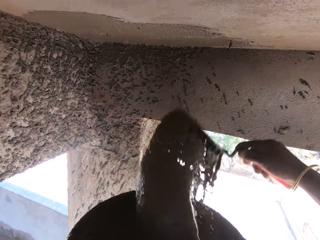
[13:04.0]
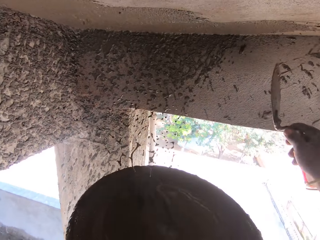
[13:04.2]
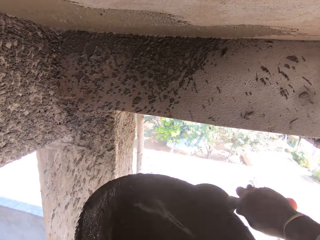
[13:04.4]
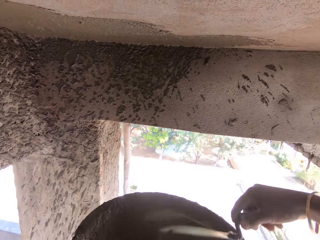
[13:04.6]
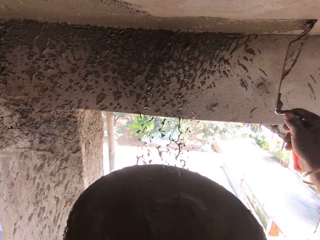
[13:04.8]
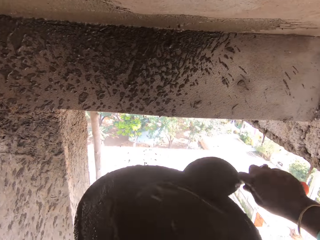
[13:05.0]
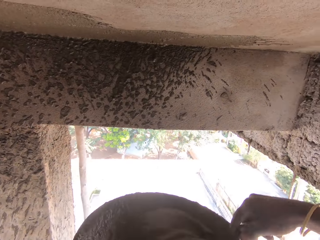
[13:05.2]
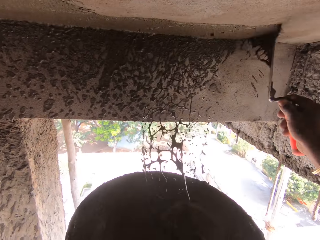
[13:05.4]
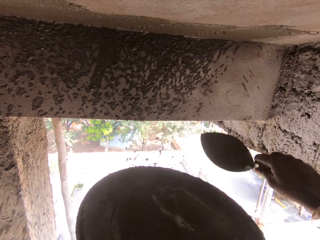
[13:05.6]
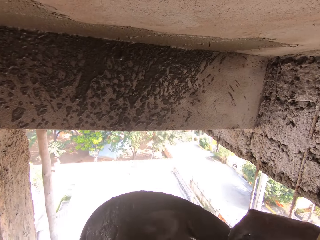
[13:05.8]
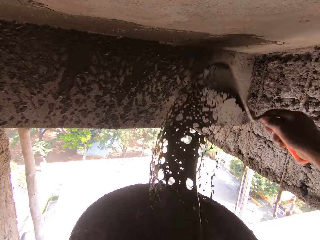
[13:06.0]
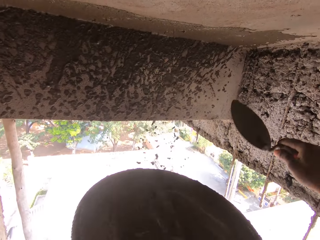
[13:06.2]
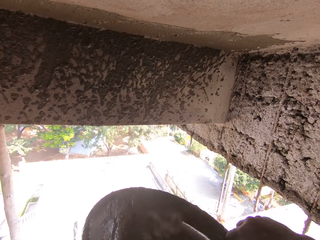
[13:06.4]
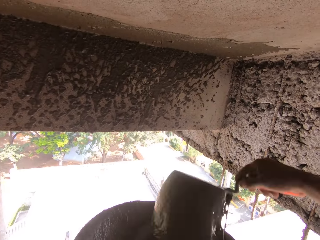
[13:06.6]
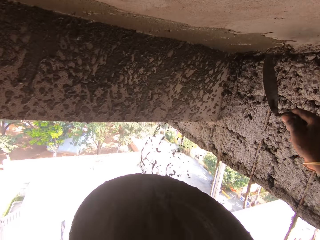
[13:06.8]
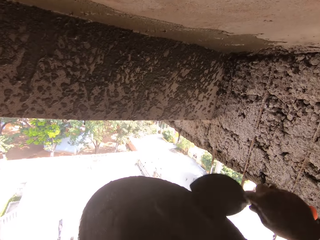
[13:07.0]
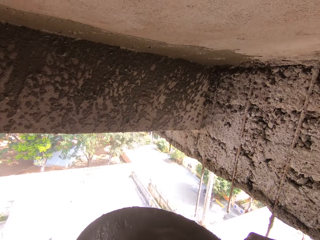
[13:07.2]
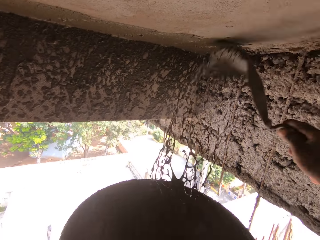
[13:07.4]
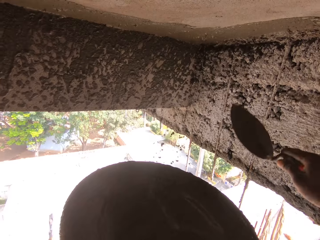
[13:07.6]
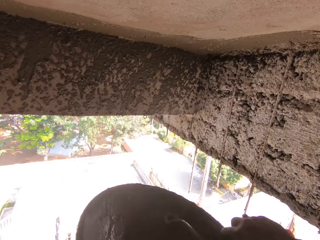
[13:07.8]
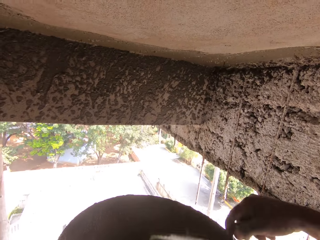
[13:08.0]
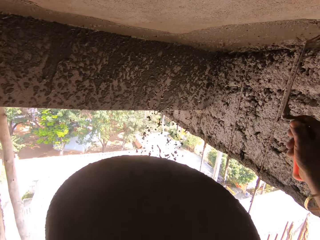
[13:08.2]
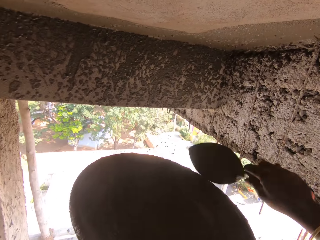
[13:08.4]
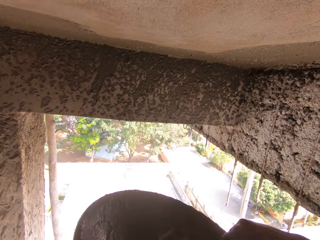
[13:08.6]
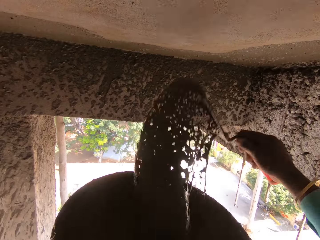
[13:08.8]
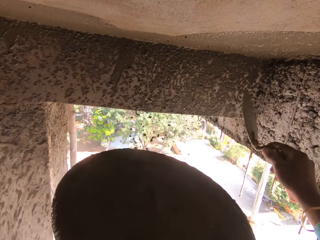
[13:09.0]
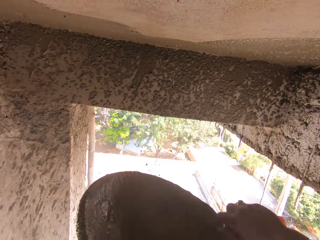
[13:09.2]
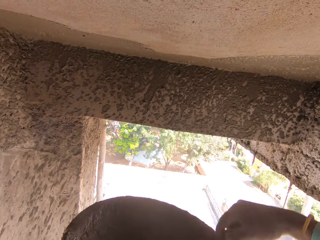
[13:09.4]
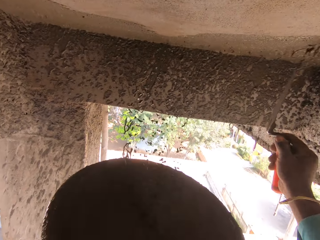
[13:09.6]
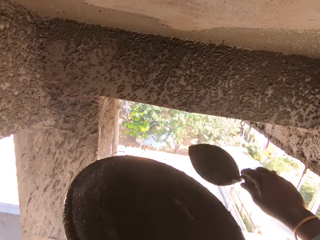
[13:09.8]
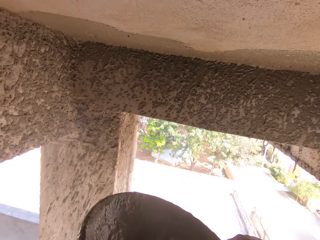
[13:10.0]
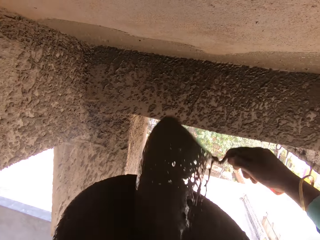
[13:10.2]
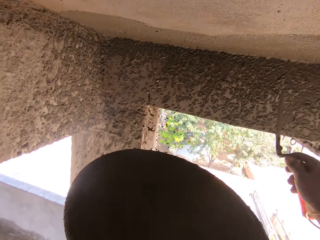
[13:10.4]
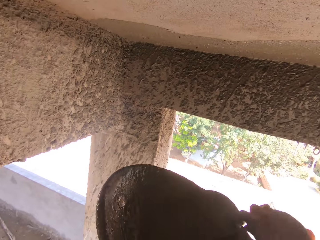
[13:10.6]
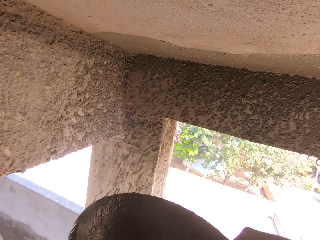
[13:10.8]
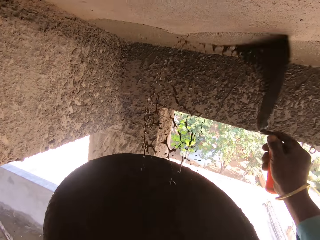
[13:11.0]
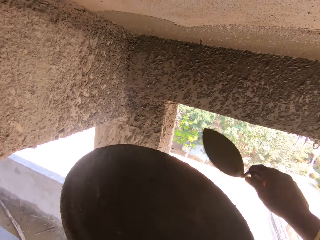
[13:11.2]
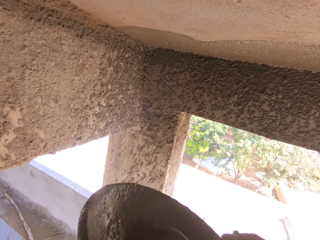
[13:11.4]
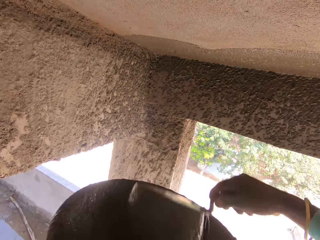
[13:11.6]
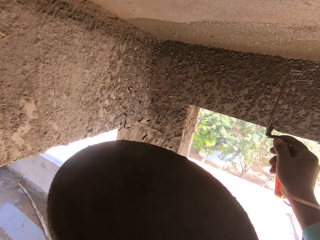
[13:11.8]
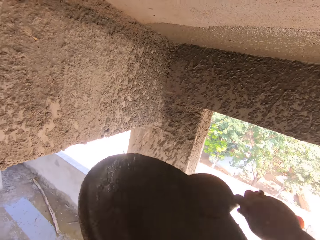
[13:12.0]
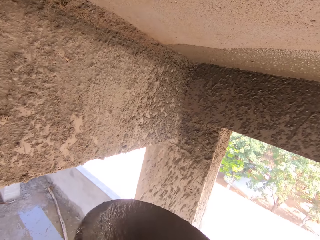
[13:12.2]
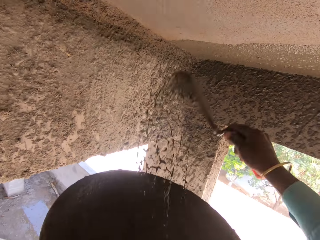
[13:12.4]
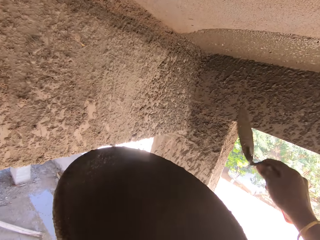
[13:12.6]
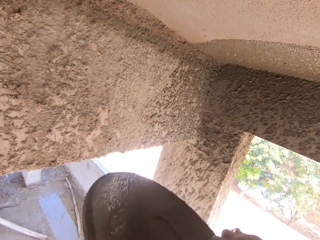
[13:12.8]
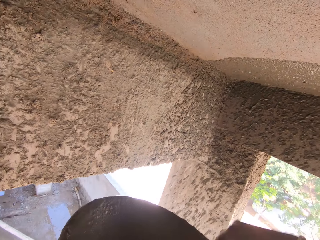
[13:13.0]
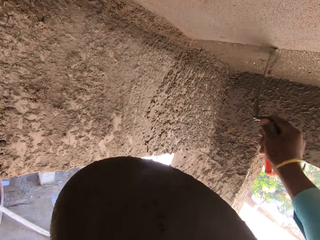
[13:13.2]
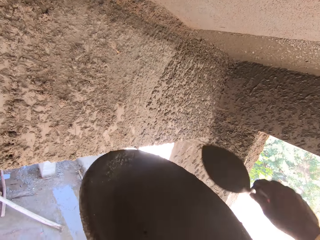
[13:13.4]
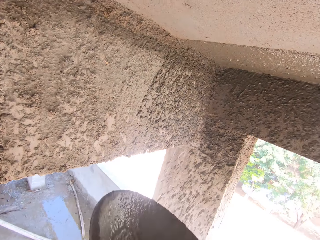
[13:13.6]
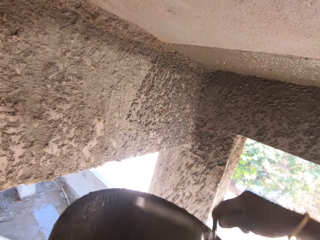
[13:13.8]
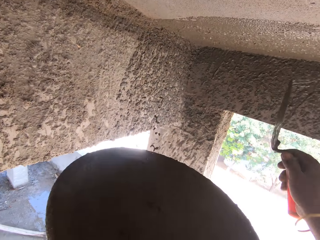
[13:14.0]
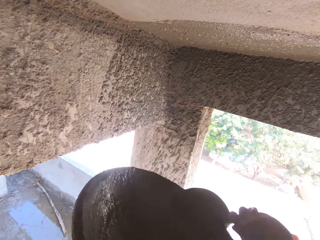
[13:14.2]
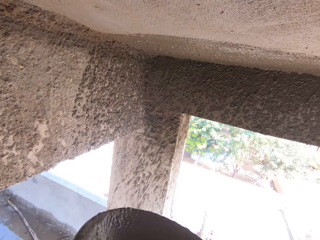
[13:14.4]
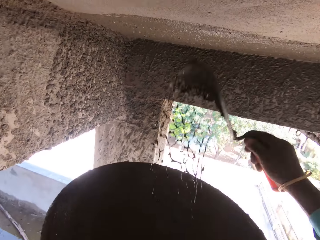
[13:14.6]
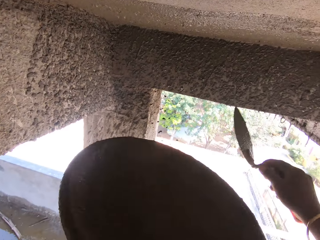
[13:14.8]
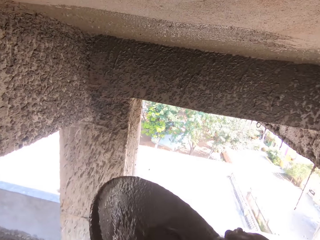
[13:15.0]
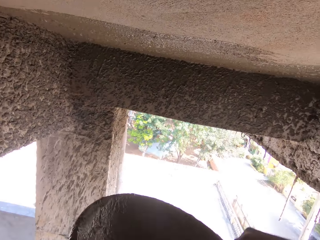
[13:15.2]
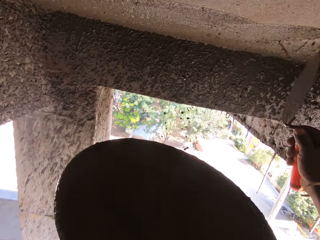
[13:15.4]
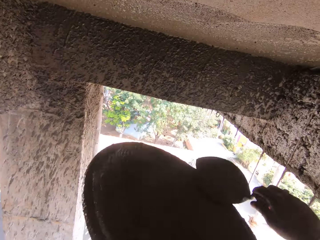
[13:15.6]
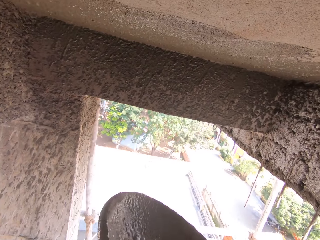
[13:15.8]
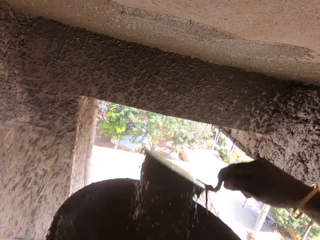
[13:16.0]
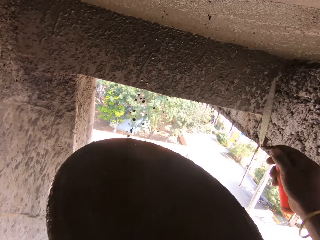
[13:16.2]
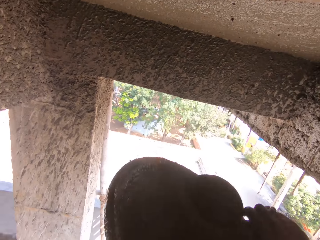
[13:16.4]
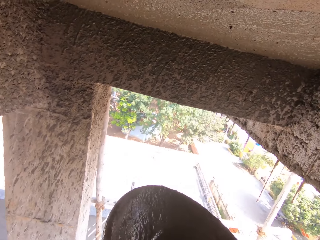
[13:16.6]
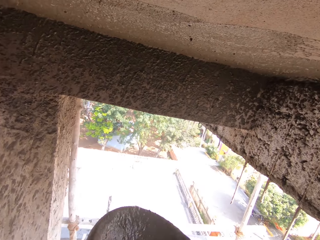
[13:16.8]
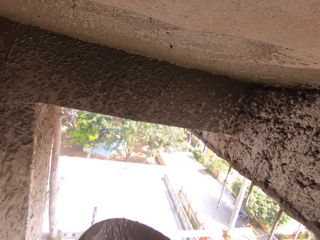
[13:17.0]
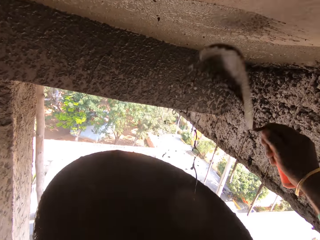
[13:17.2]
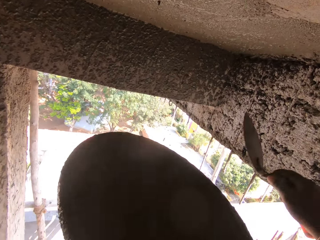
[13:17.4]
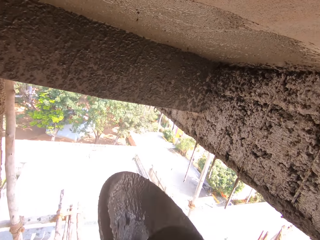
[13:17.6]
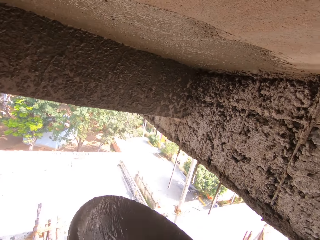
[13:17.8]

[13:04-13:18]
The camera wearer scoops concrete and pours the concrete on the ceiling. They scoop the concrete and pour the concrete on the ceiling. They scoop the concrete and pour the concrete on the ceiling. They scoop the concrete and pour the concrete on the ceiling. They scoop the concrete and pour the concrete on the ceiling. They scoop the concrete and pour the concrete on the ceiling. They scoop the concrete and pour the concrete on the ceiling. They scoop the concrete and pour the concrete on the ceiling. They scoop the concrete and pour the concrete on the ceiling. They scoop the concrete and pour the concrete on the ceiling. They scoop the concrete and pour the concrete on the ceiling. They scoop the concrete and pour the concrete on the ceiling. They scoop the concrete and pour the concrete on the ceiling. They scoop the concrete and pour the concrete on the ceiling. They scoop the concrete and pour the concrete on the ceiling. They scoop the concrete and pour the concrete on the ceiling. They scoop the concrete and pour the concrete on the ceiling. They scoop the concrete and pour the concrete on the ceiling.

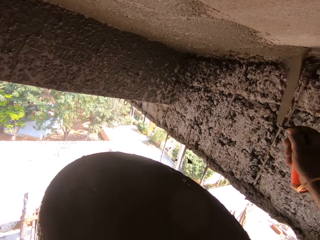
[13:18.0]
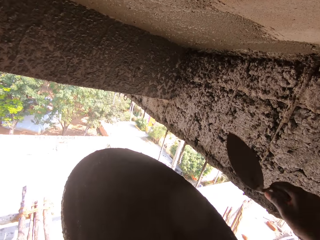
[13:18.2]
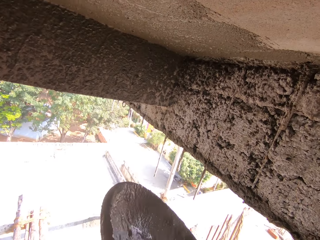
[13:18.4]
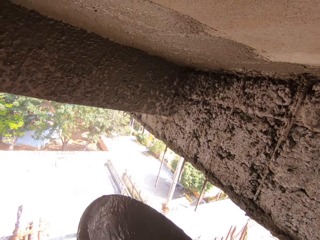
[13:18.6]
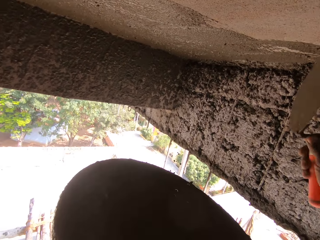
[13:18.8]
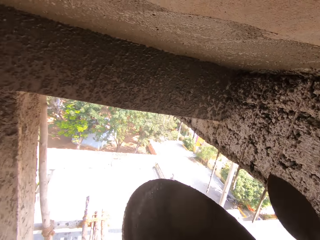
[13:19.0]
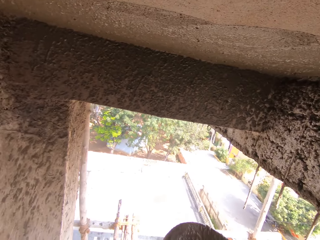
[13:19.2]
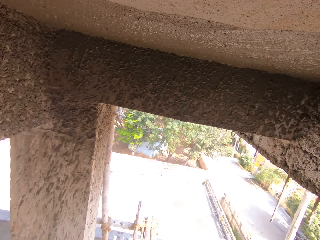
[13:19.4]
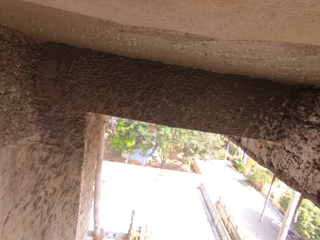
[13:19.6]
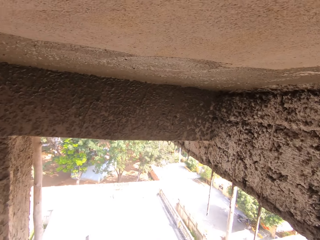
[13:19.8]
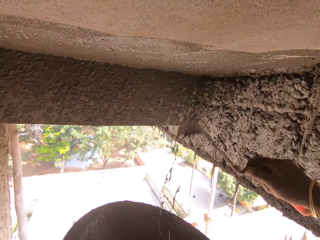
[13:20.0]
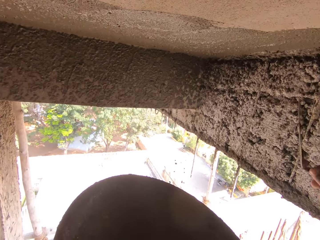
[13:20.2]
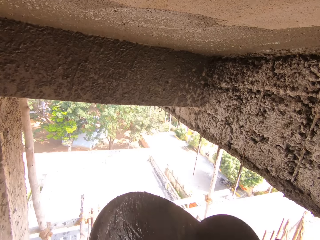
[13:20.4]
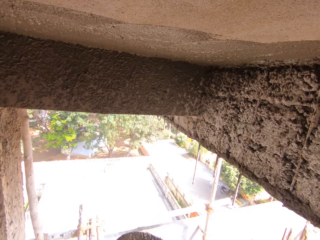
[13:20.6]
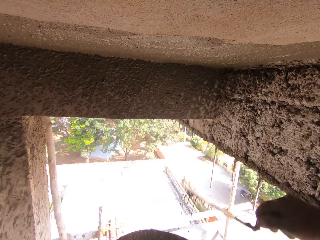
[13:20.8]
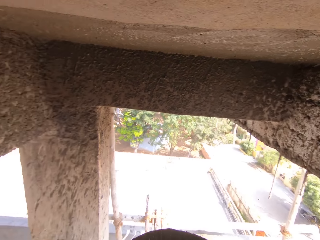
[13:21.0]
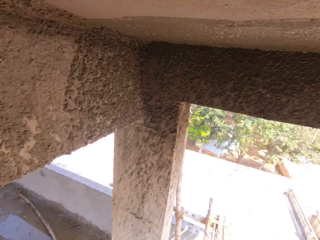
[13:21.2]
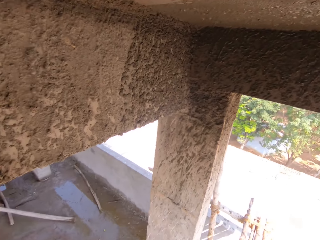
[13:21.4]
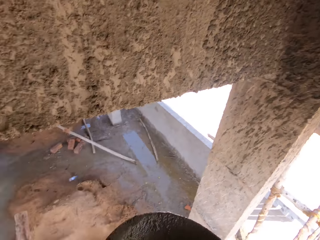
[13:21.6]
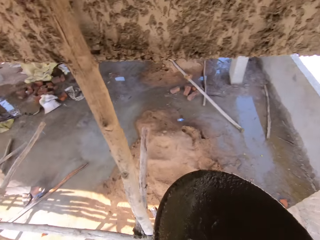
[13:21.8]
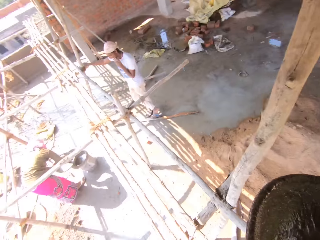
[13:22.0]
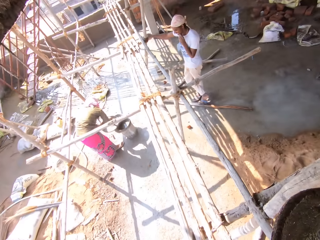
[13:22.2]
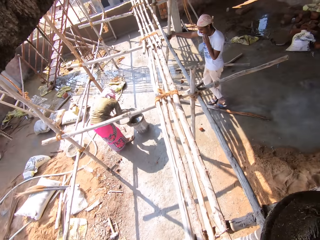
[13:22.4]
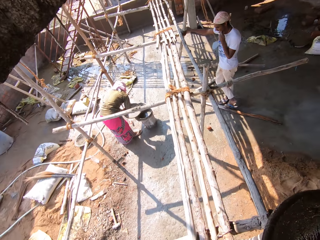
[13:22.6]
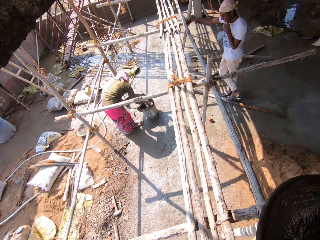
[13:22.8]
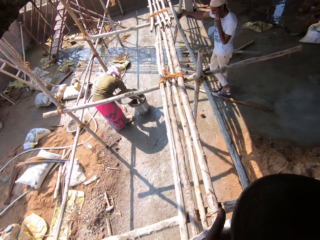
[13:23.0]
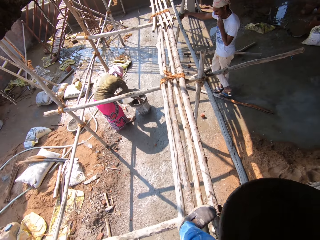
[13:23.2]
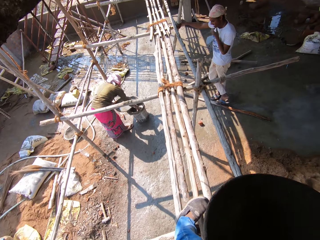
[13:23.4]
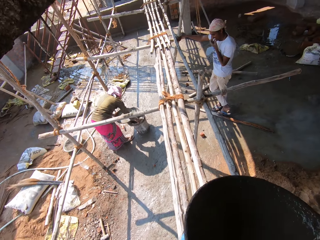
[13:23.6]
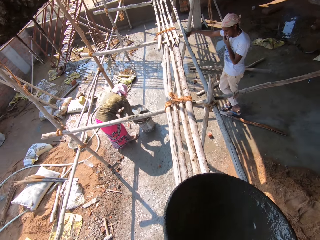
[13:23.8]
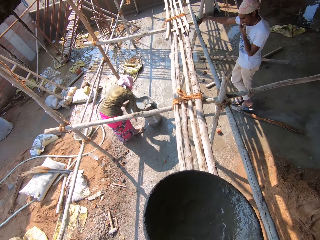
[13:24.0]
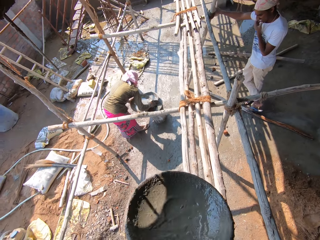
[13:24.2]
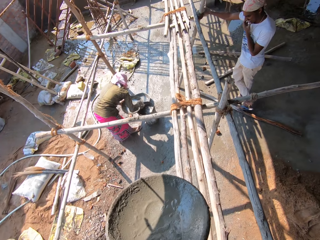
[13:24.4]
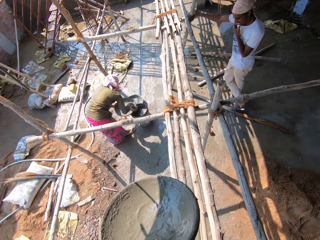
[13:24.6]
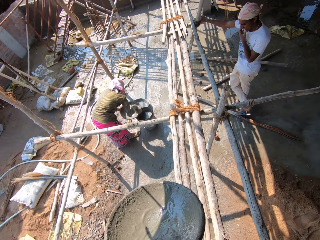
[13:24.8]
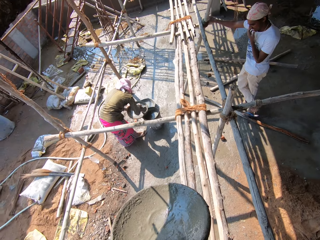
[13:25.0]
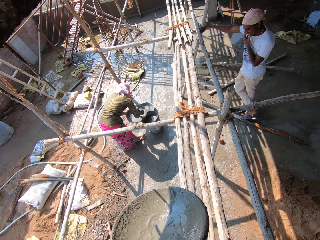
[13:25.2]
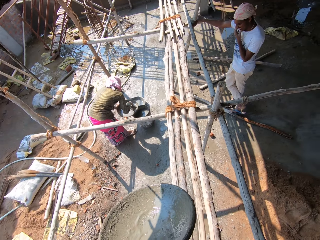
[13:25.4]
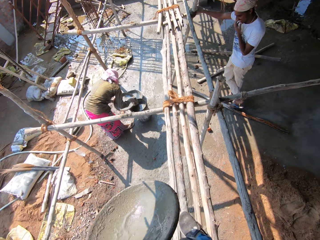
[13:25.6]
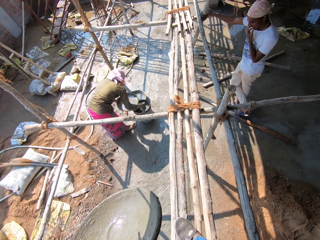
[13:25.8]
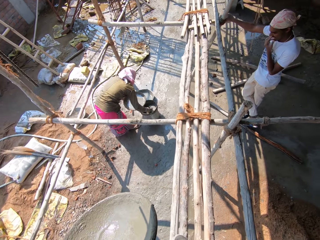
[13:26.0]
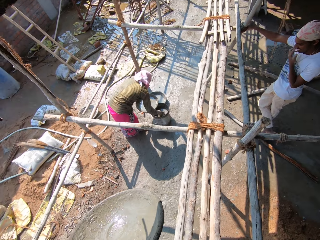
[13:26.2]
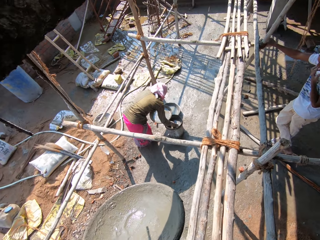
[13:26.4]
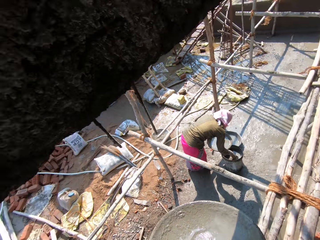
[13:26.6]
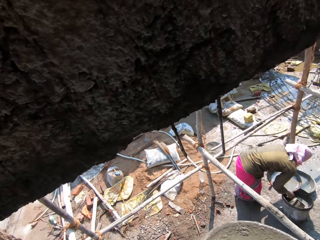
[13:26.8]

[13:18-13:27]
The camera wearer scoops concrete and pours the concrete on the ceiling. They scoop the concrete and pour the concrete on the ceiling. They scoop the concrete and pour the concrete on the ceiling. They scoop the concrete and pour the concrete on the ceiling. They look around, walk around and talk around. They put the tray down.
